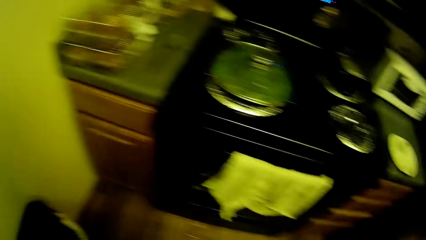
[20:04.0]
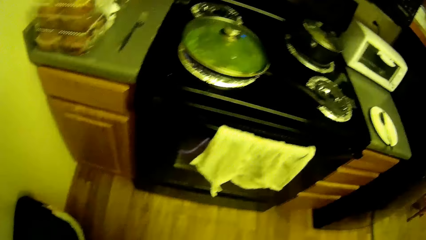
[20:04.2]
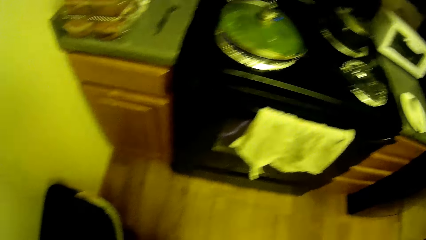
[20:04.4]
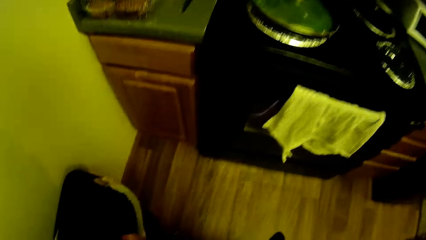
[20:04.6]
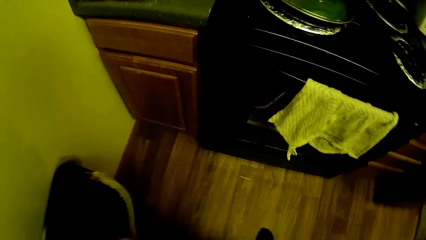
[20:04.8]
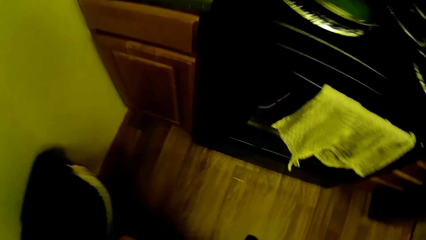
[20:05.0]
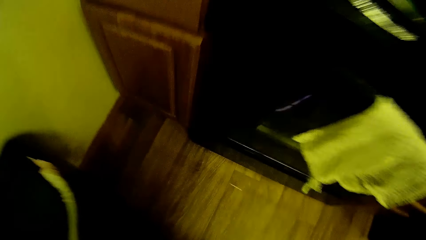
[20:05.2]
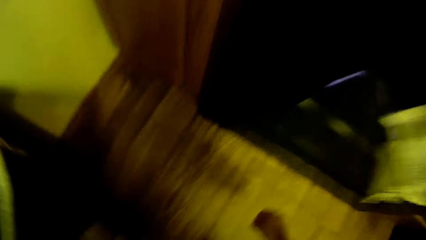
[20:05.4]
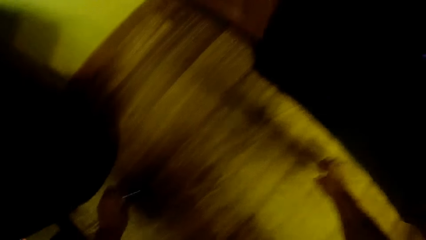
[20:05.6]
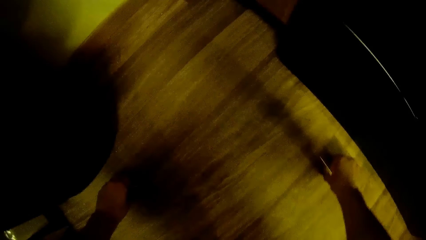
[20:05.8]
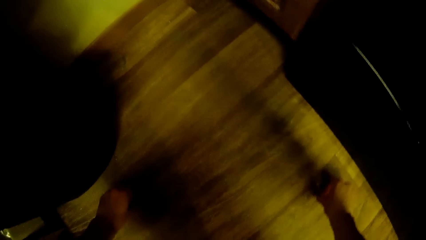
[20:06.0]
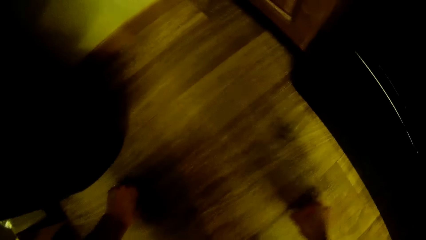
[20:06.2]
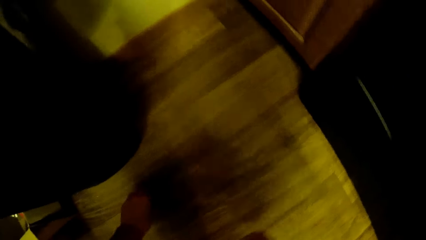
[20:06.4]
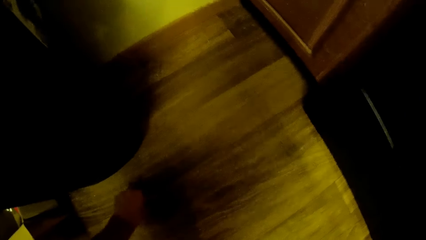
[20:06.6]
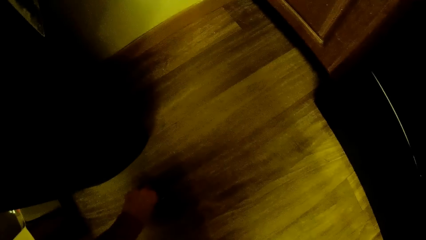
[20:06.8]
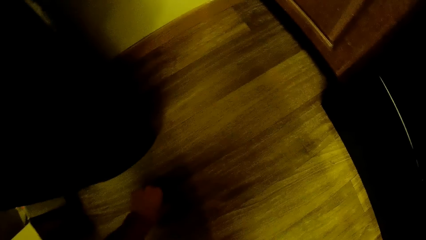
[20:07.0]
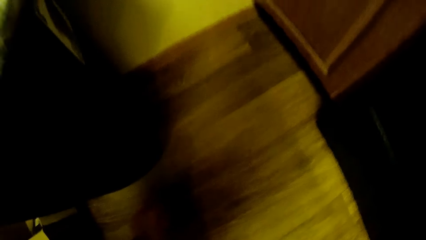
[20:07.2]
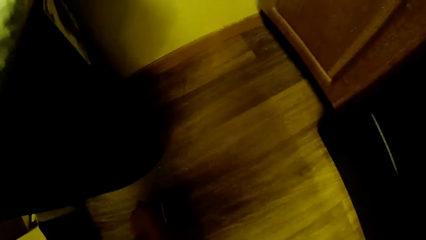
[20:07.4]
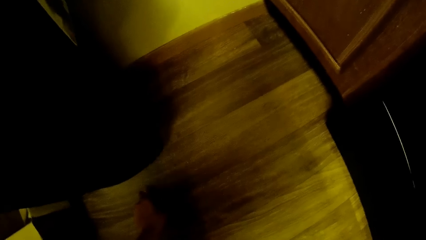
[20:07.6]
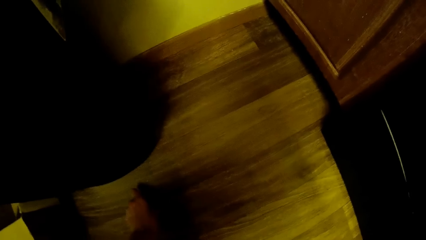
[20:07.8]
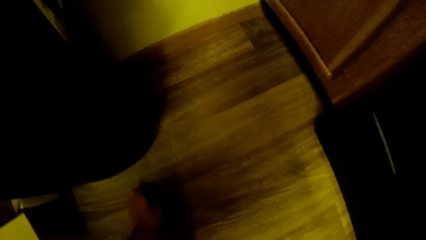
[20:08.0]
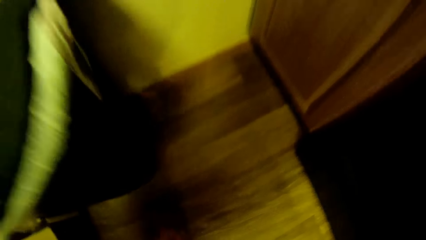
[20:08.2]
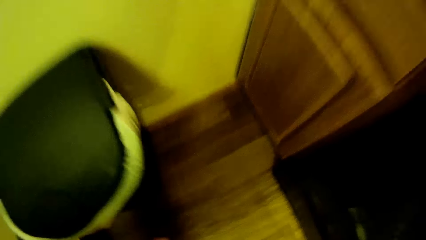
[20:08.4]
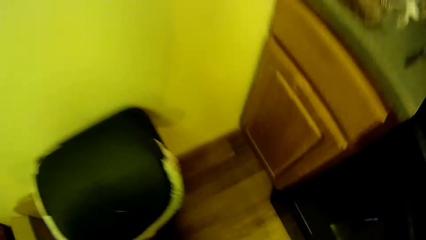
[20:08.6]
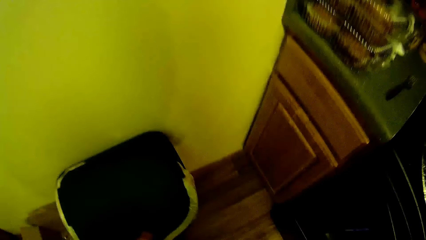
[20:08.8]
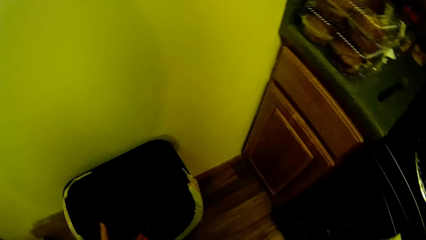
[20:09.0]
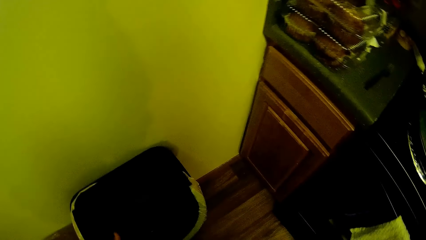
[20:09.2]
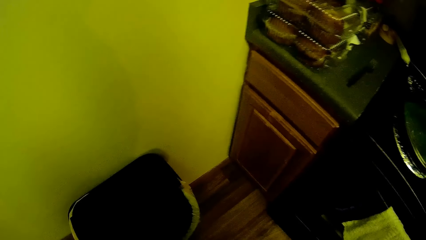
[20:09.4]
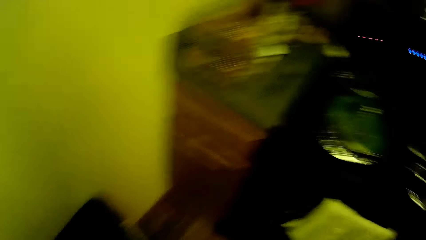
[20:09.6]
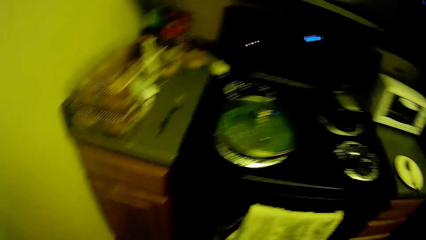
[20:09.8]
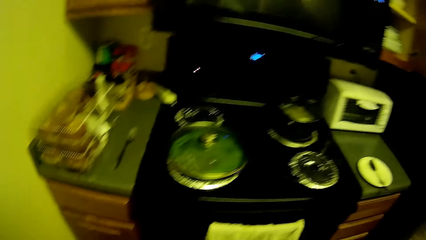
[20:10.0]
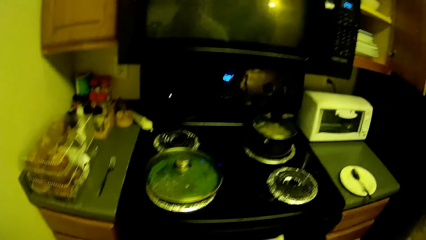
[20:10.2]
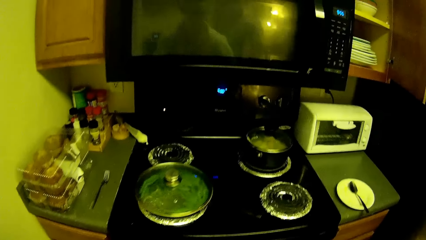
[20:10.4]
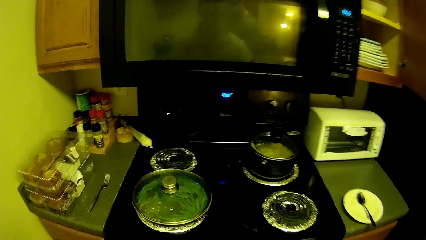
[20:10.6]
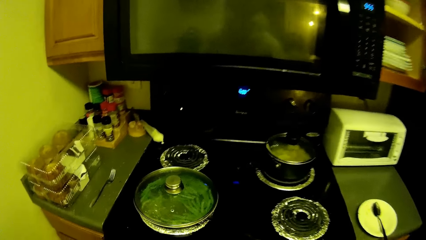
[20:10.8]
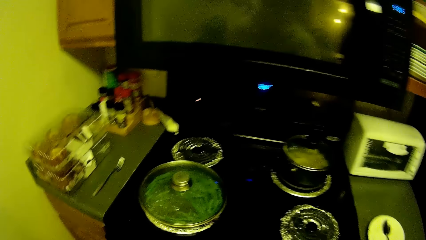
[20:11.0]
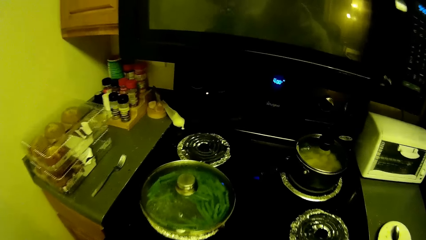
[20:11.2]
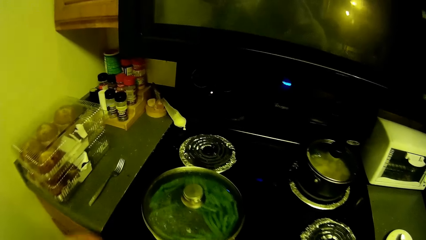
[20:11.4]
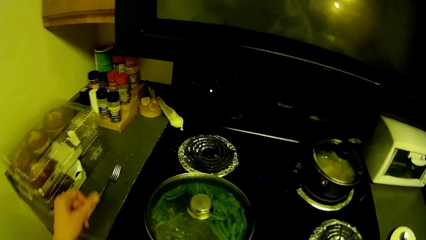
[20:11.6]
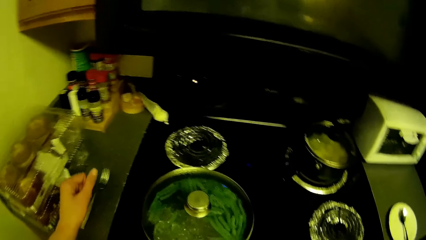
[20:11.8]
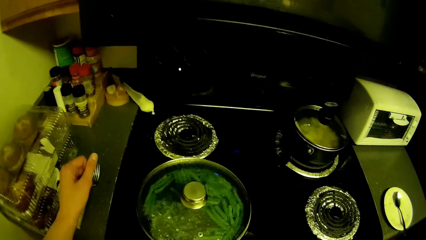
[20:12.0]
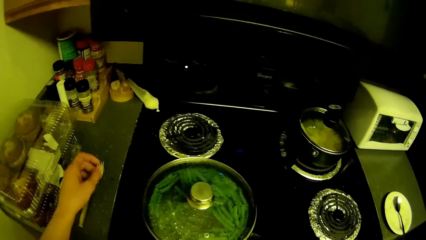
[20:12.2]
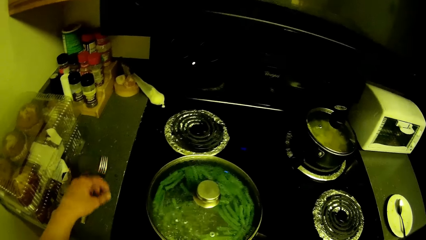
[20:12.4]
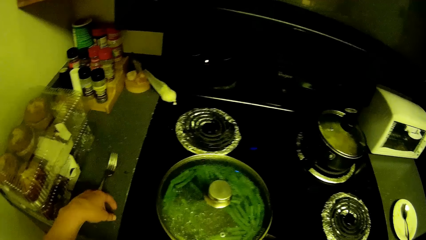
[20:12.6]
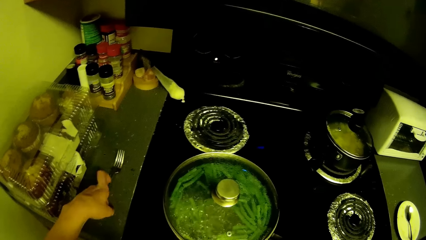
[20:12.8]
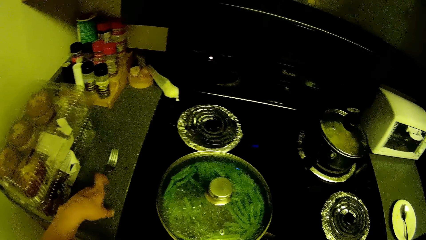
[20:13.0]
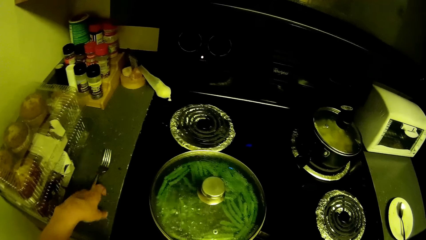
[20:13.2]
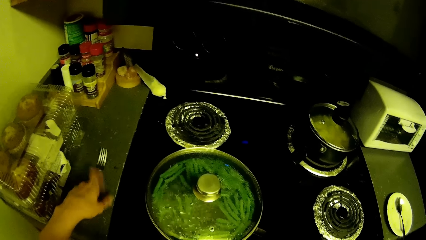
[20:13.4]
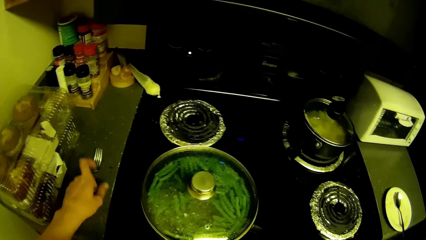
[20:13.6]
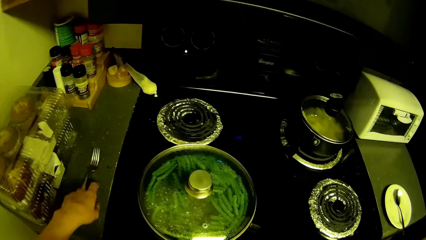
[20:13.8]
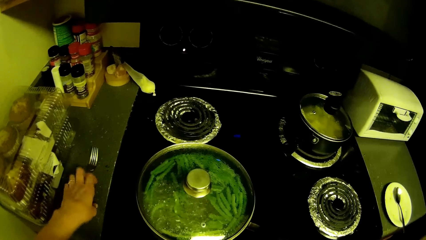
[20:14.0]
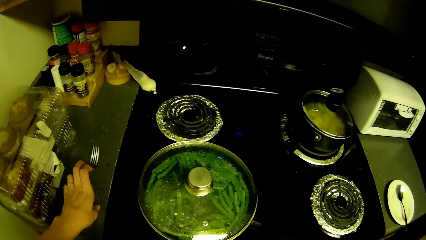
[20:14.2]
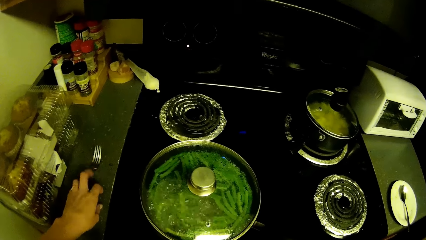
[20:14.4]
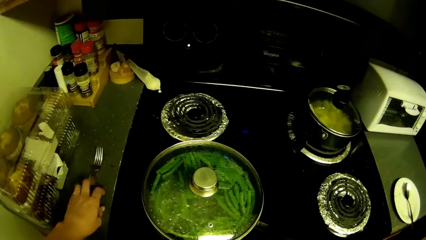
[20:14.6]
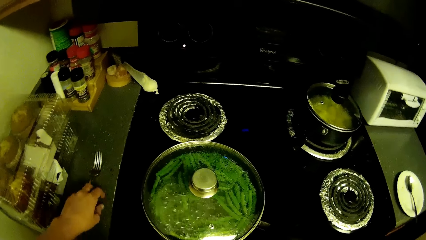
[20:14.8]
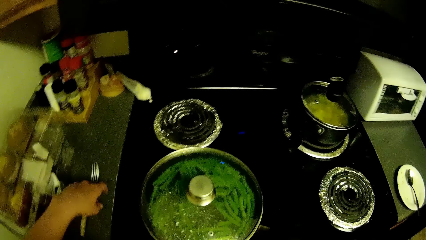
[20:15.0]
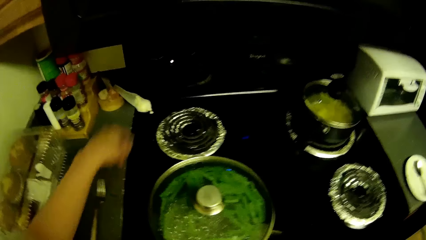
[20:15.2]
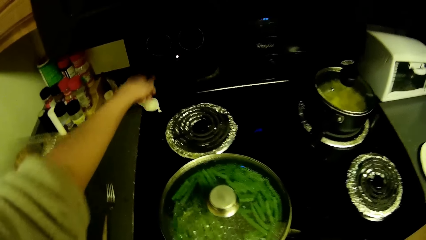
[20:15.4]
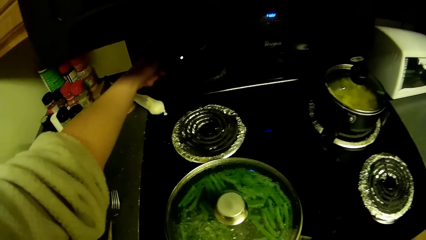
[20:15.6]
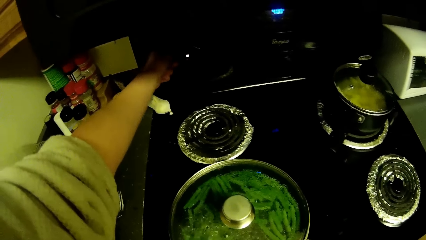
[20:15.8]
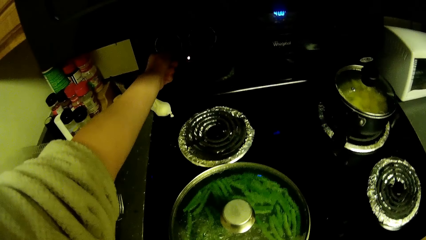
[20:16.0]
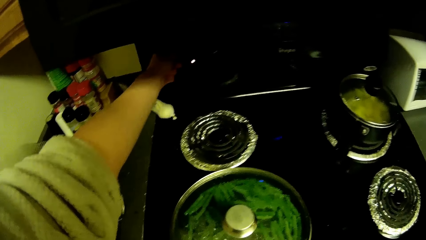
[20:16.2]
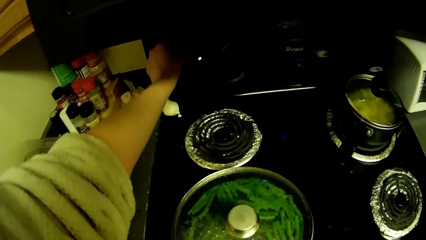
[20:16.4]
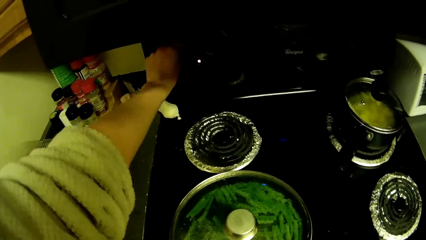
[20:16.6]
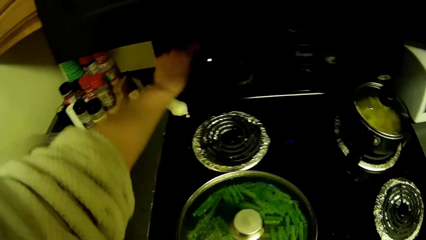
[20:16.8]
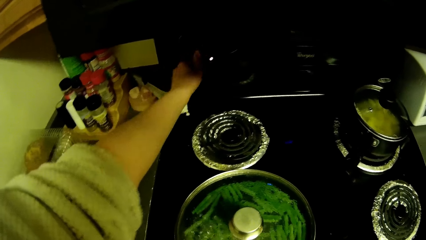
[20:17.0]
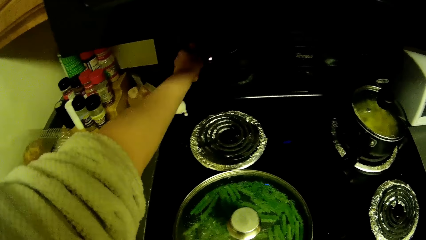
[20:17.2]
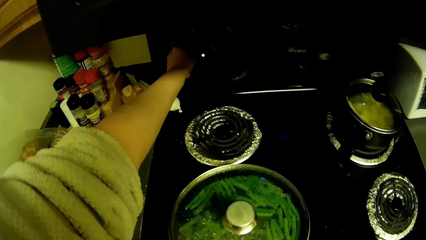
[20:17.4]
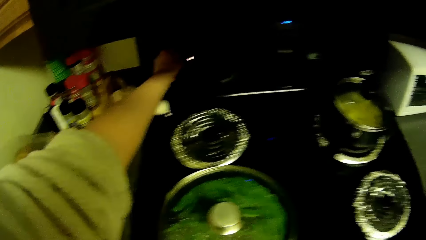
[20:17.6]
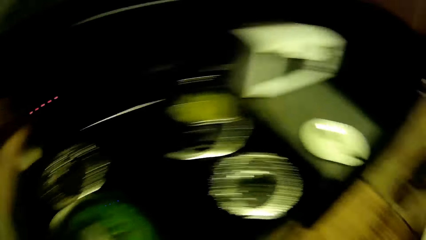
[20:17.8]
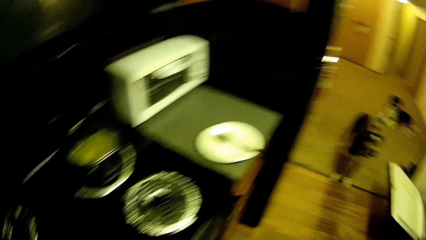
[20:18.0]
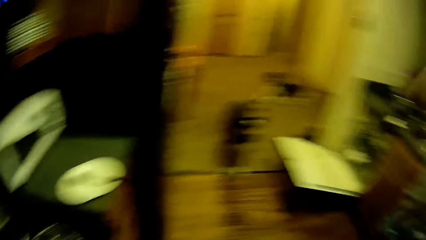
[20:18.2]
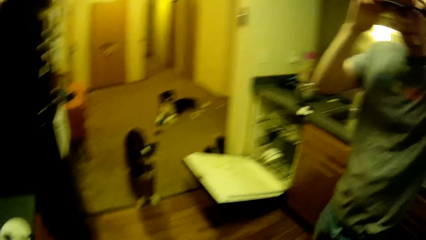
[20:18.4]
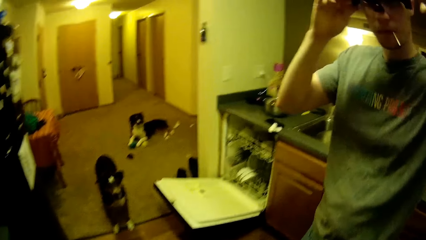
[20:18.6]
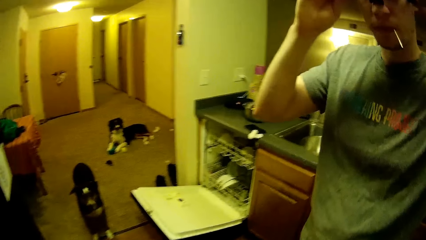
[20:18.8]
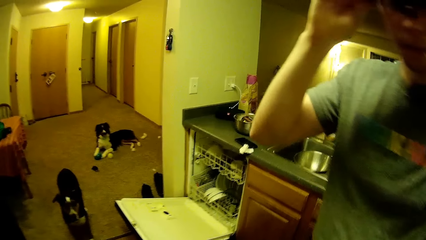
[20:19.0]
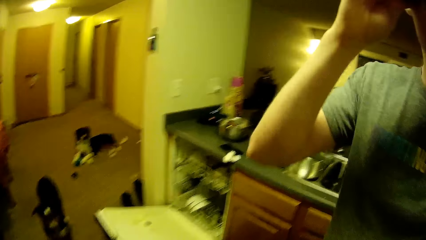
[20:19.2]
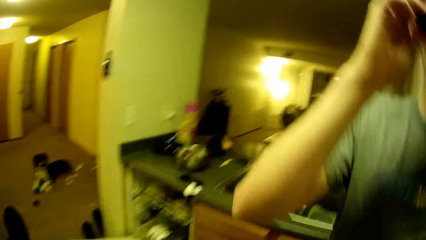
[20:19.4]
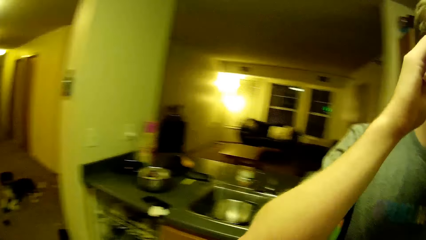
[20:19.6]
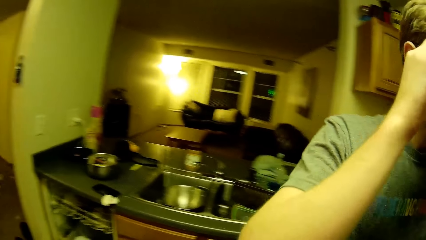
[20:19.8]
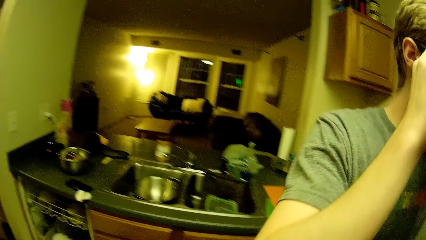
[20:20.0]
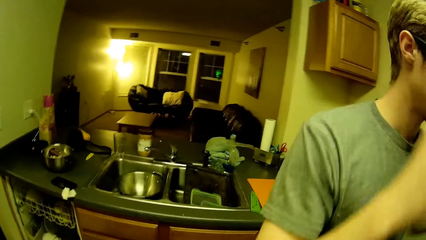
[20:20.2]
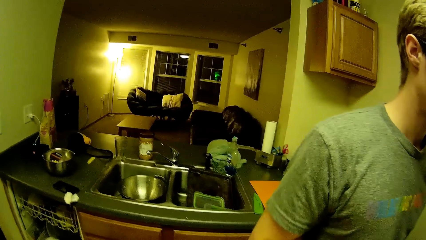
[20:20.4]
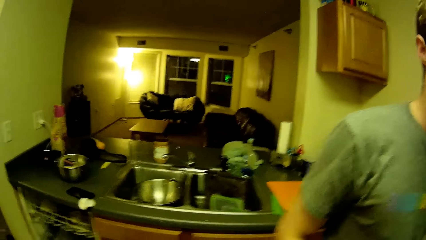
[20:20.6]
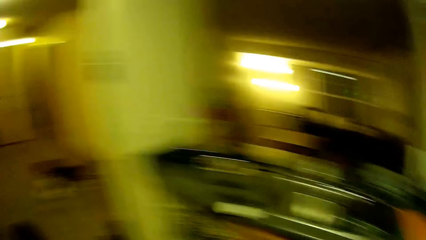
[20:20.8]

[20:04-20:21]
The camera wearer drops the dirt in the bin. She picks up dirt from the floor with both hands. She drops the dirt in the bin. She taps her left hand on the slab. She puts a hand on the kitchen slab. She adjusts a knob on the cooker and touches the microwave.
